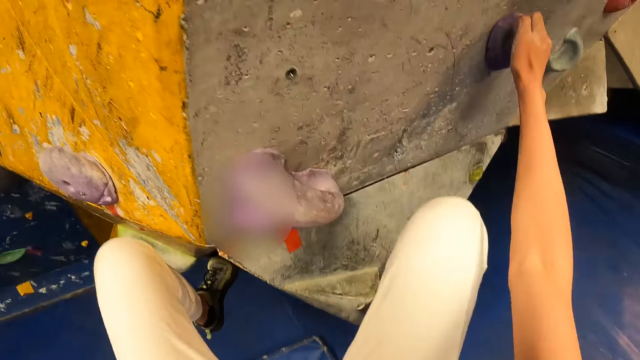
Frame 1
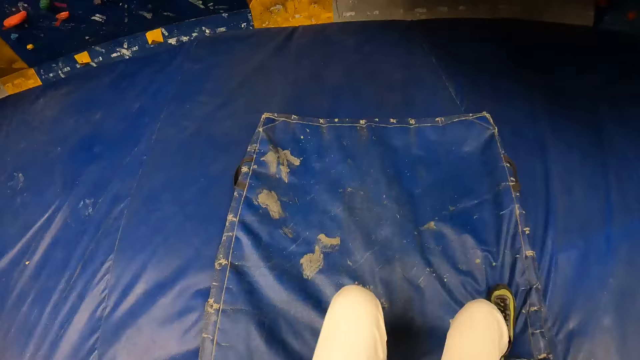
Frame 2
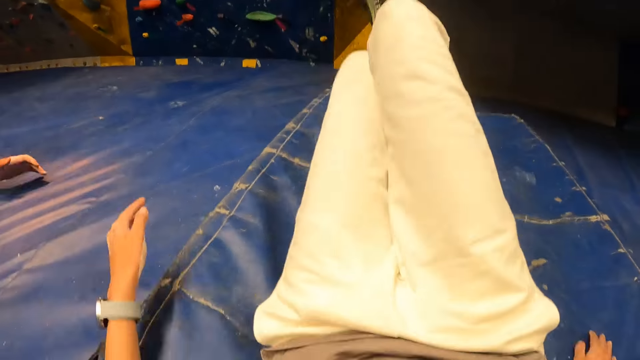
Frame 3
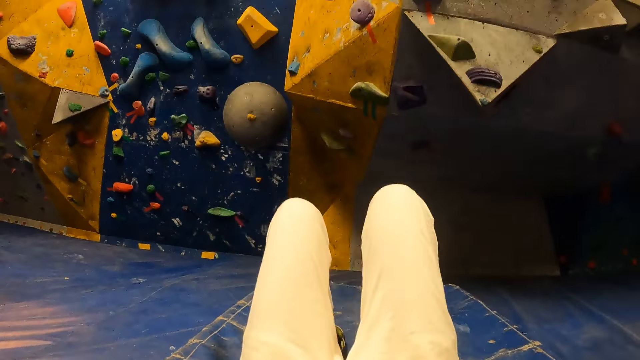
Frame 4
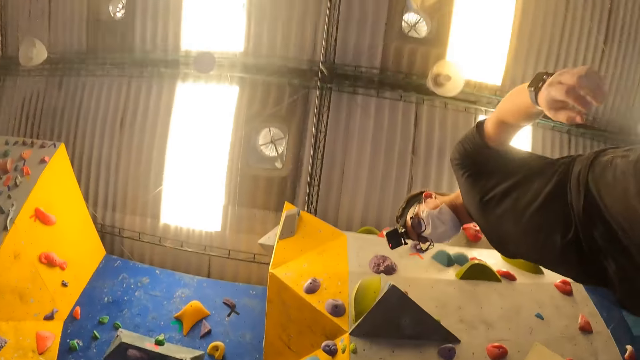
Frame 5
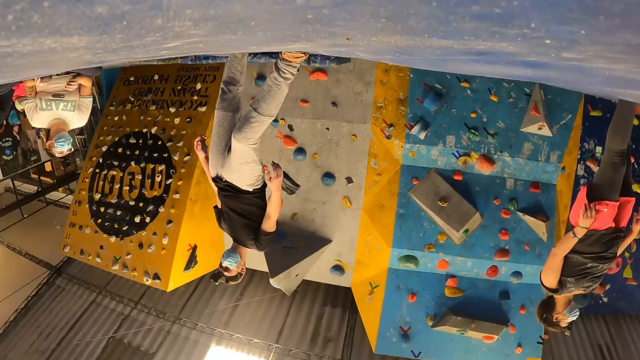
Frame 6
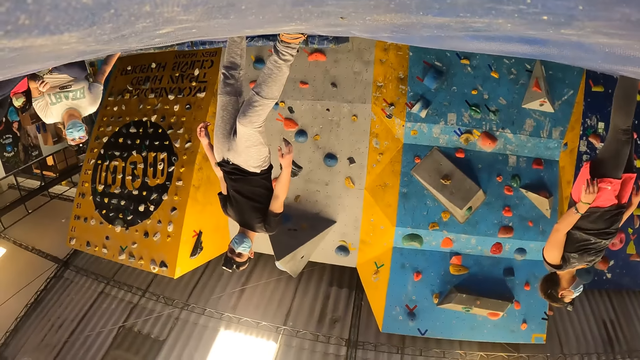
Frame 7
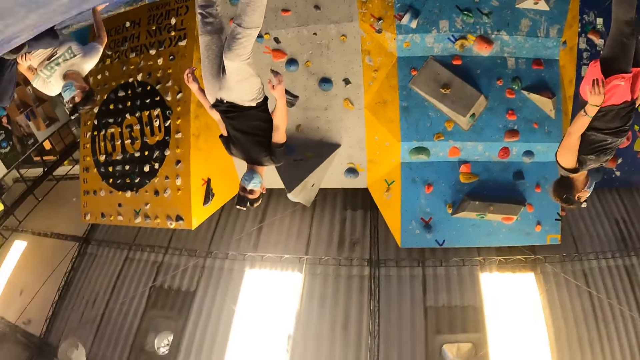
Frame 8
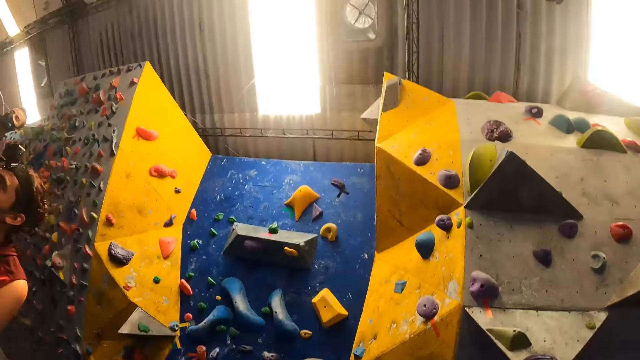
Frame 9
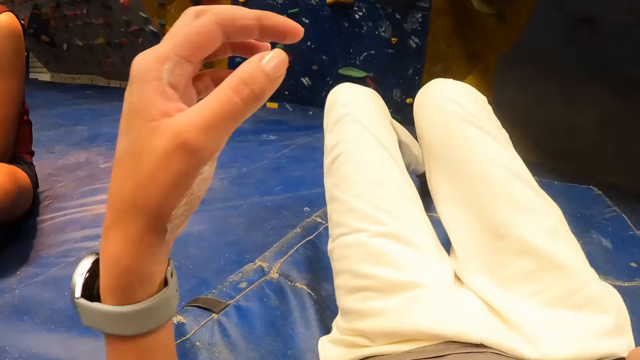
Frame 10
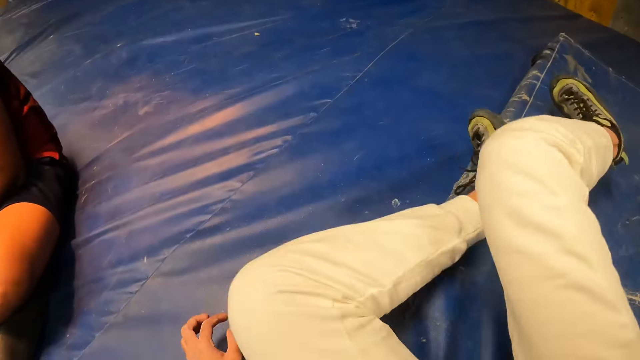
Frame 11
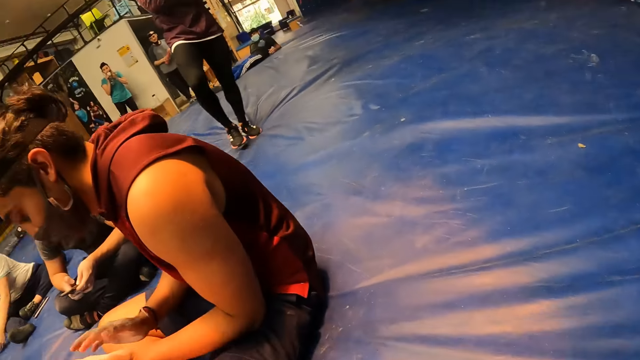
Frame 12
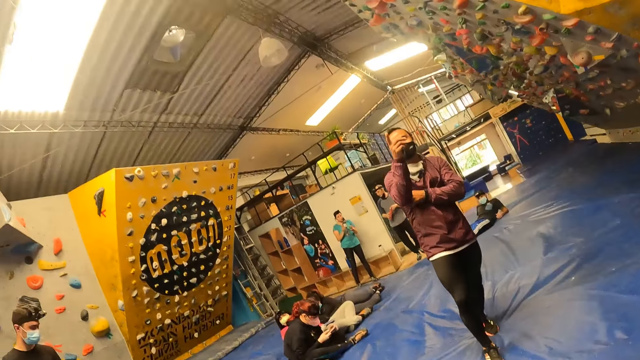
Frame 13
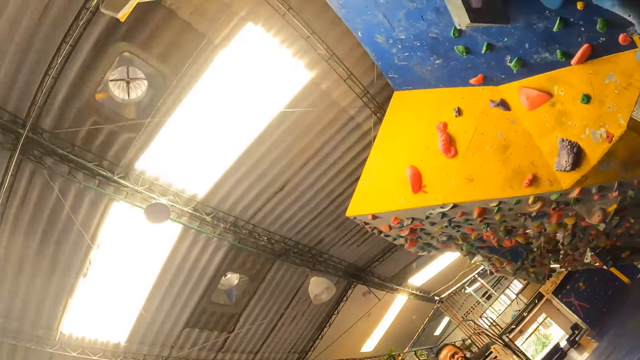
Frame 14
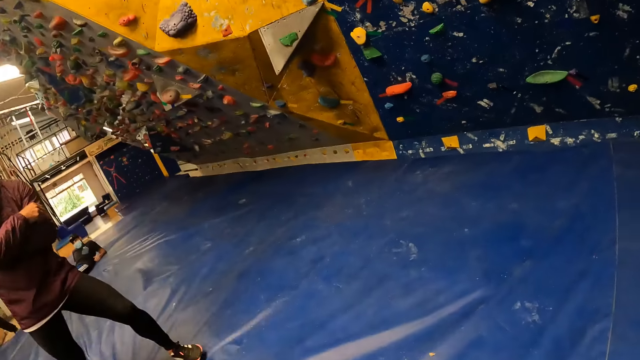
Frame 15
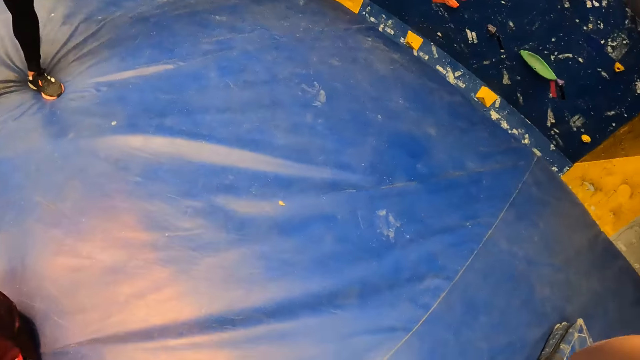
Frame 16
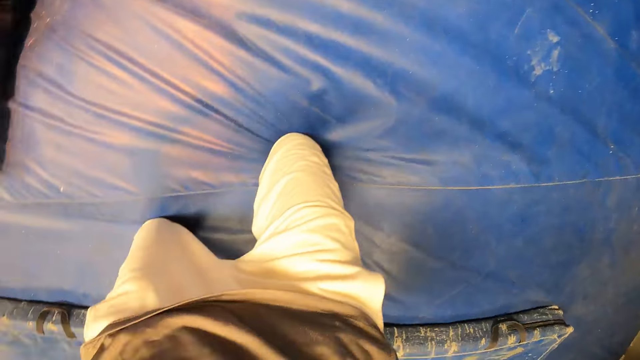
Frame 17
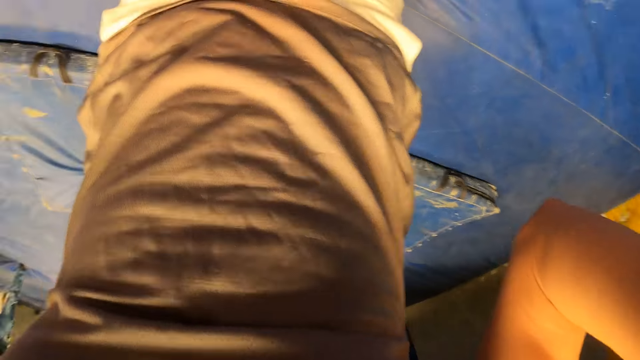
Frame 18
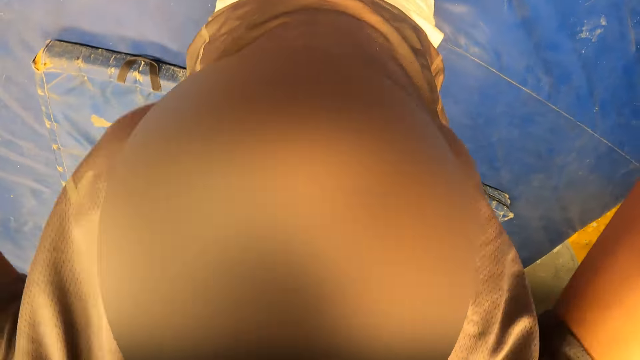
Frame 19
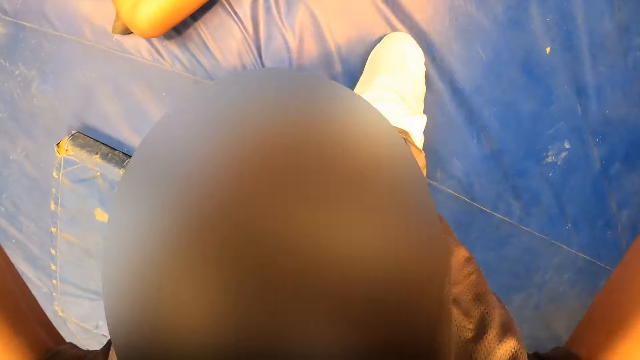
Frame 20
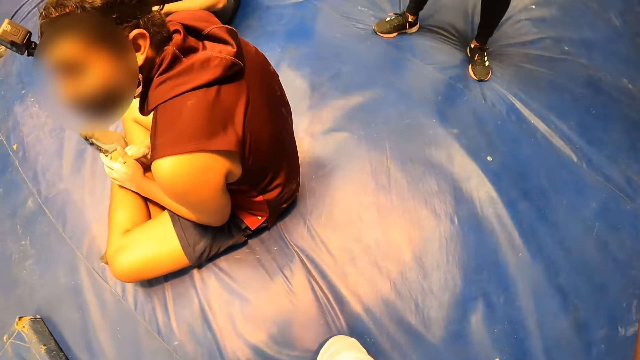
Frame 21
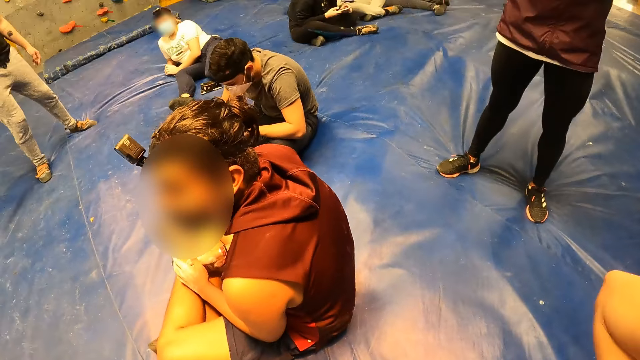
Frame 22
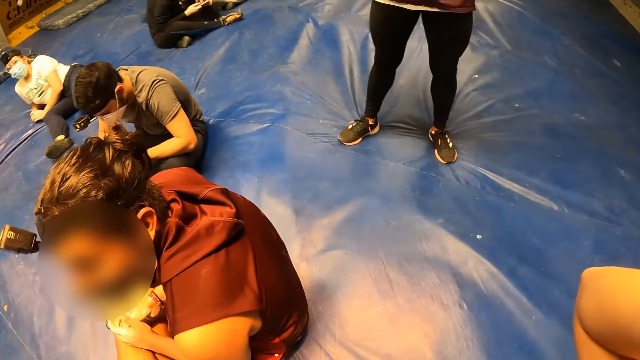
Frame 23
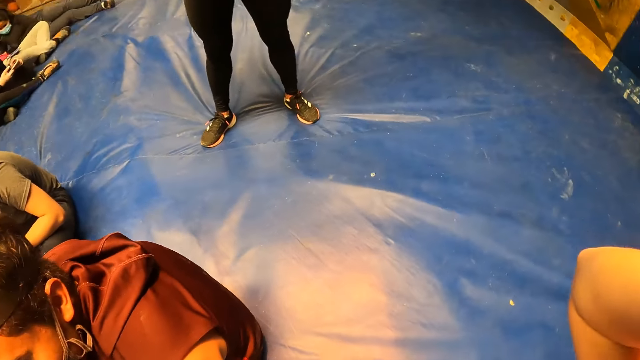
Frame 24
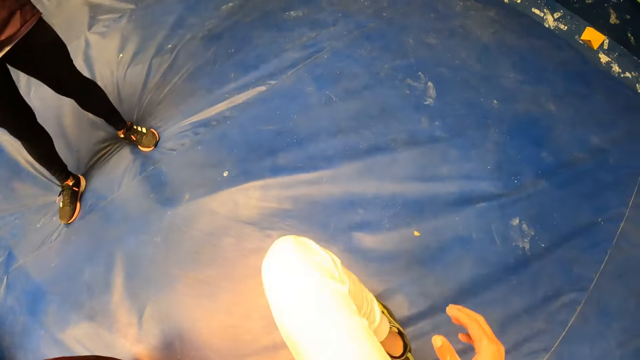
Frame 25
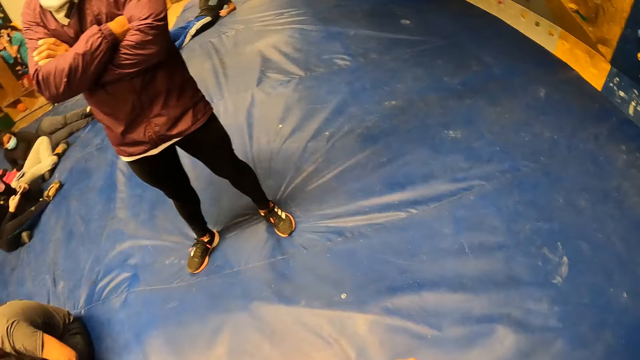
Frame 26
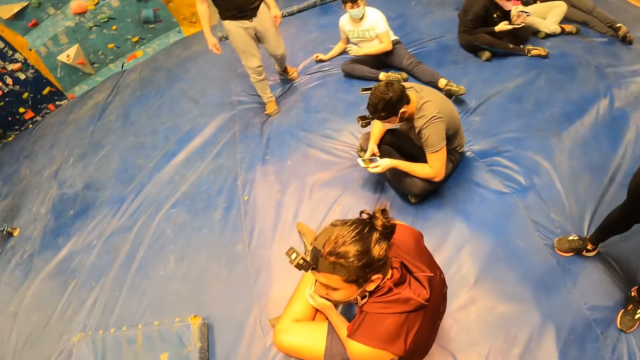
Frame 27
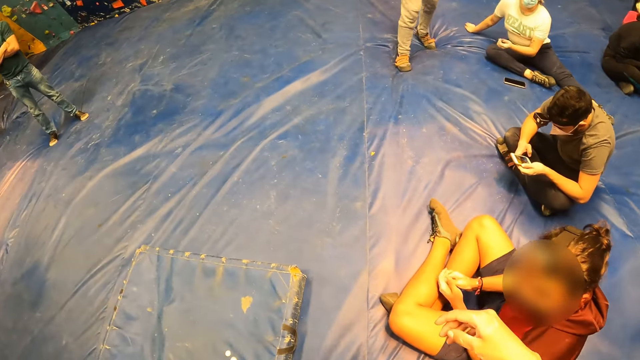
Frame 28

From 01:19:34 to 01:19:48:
The camera wearer falls on the tarpaulin sheet. He moves around the room. He adjusts the camera on his head with both hands. He lifts up the hand. He moves around the room.

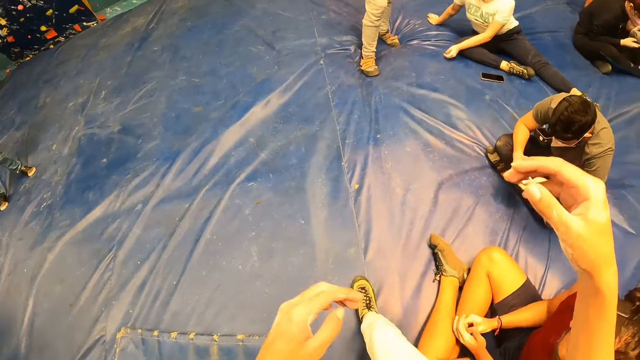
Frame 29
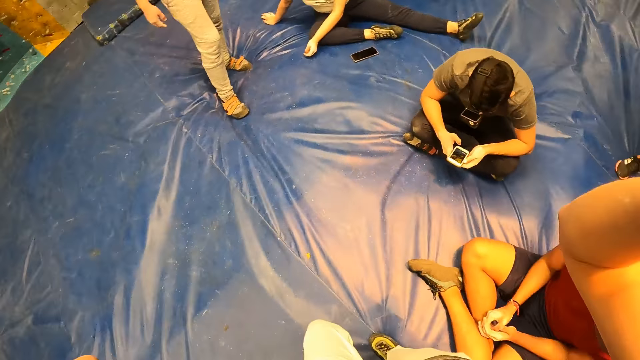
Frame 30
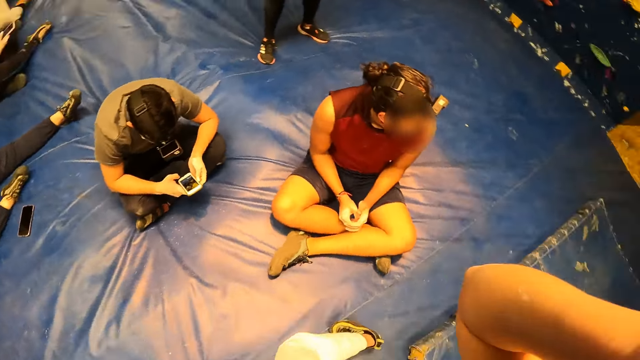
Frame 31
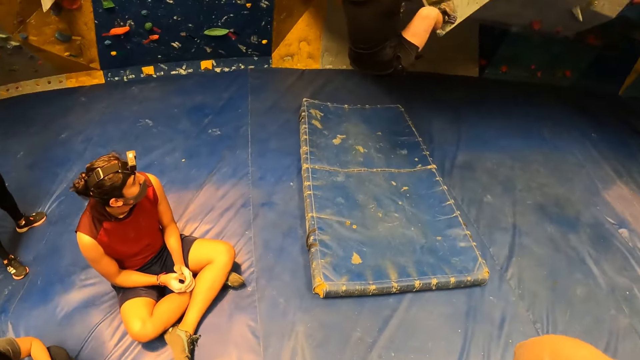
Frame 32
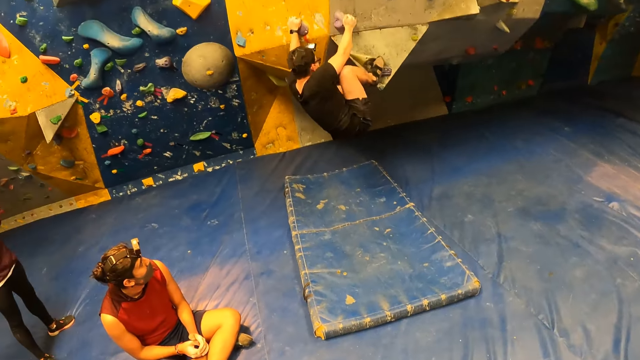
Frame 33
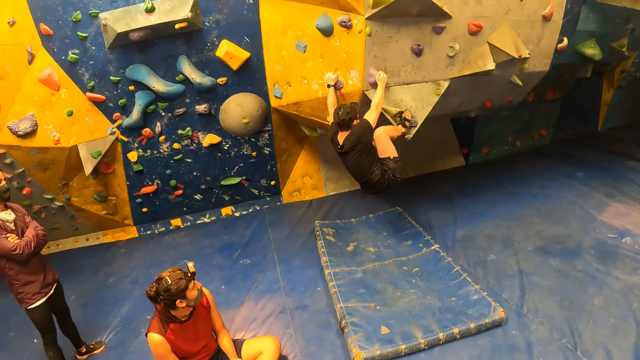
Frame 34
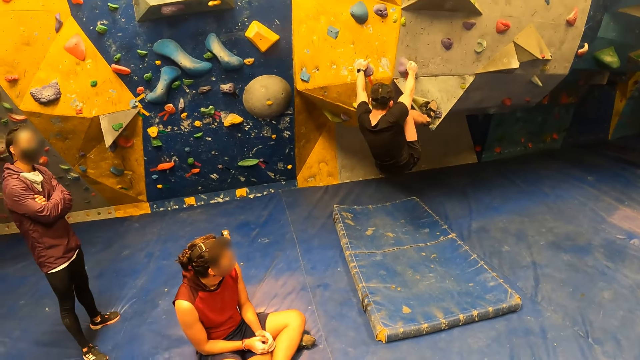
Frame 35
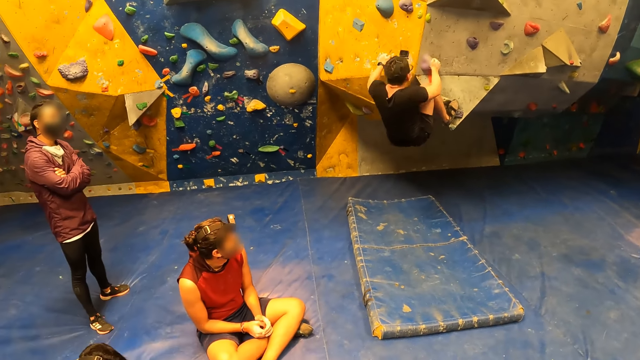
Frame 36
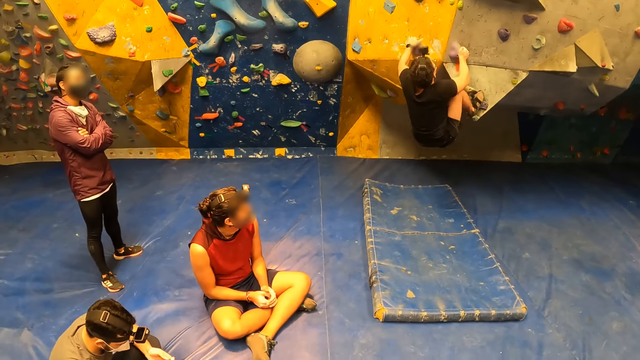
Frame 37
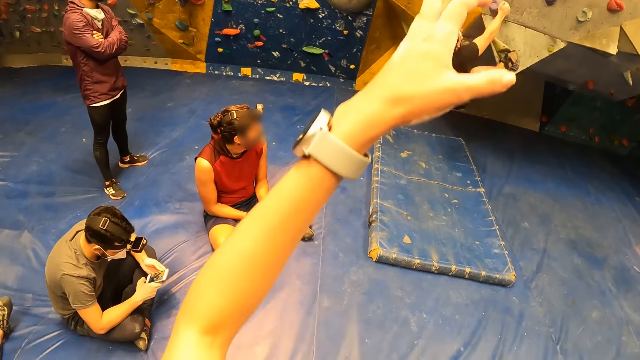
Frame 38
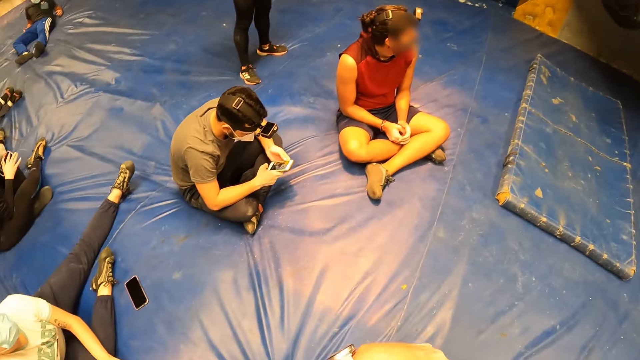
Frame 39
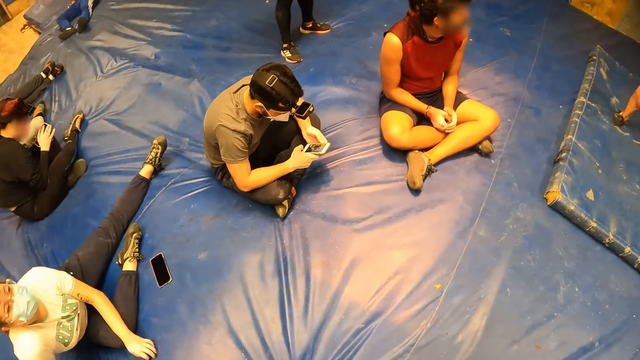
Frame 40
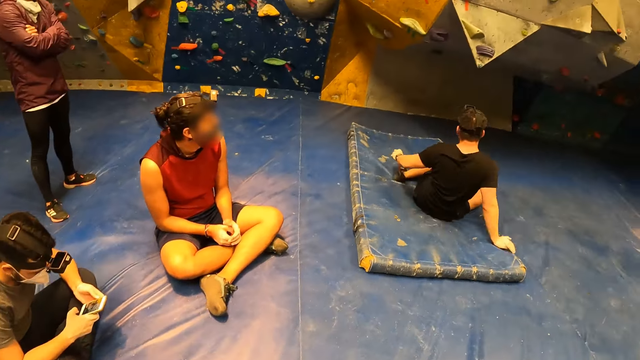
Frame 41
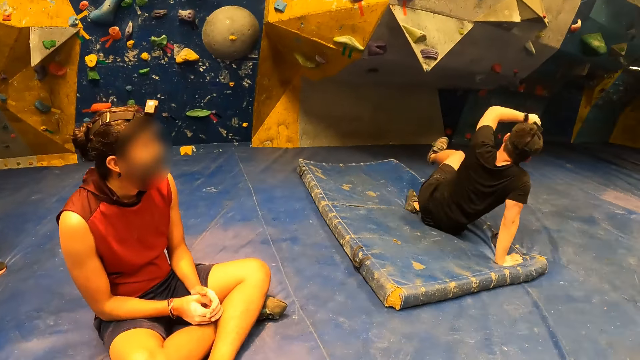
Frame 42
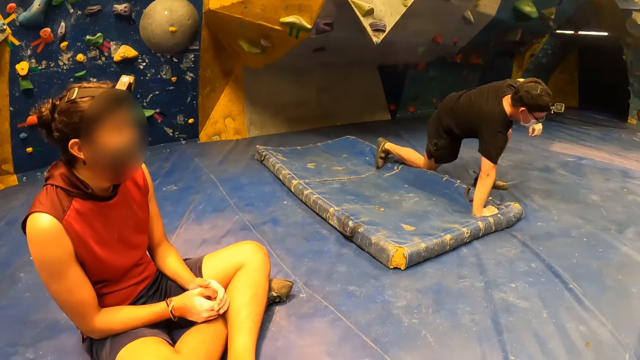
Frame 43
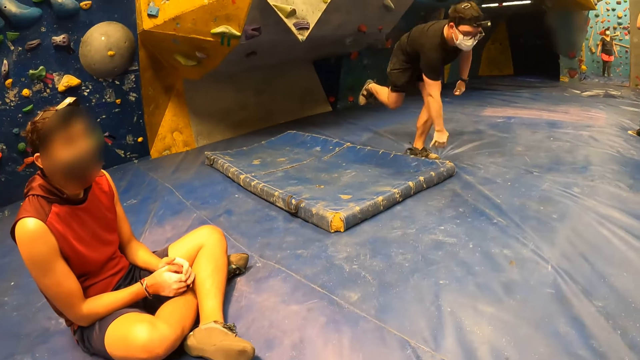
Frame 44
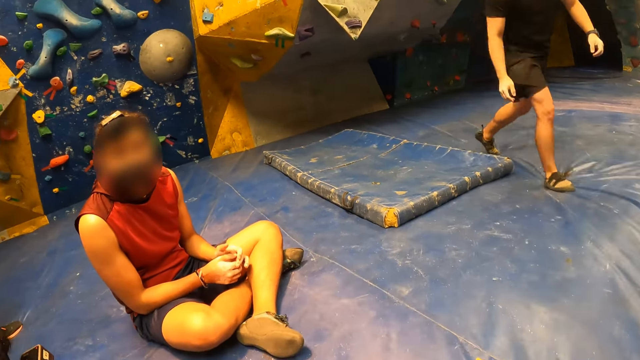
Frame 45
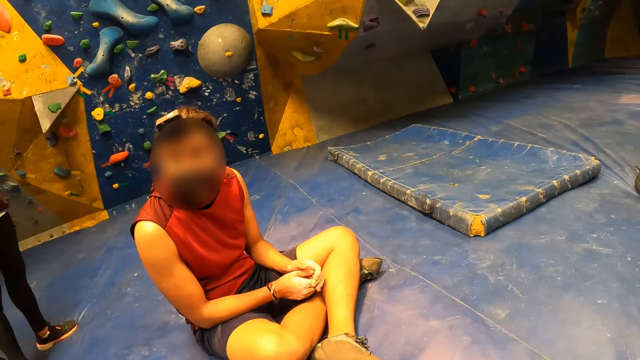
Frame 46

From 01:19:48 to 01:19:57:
The camera wearer adjusts the camera on his head with both hands. He lifts up the hand. He moves around the room. He lifts up the hand. He moves around the room.
